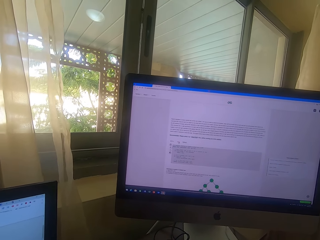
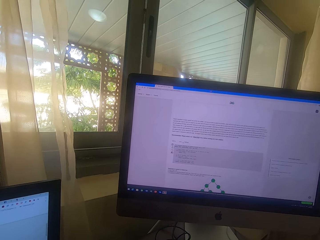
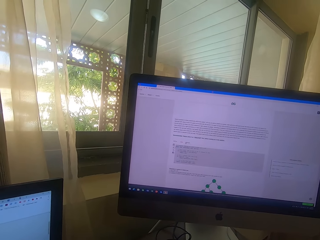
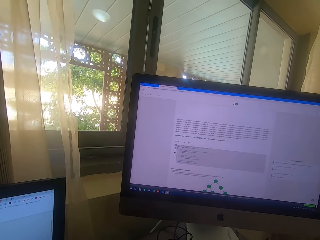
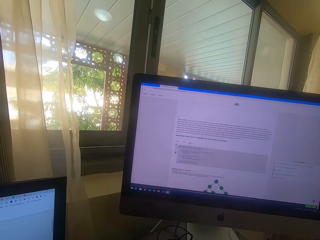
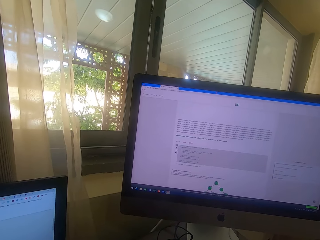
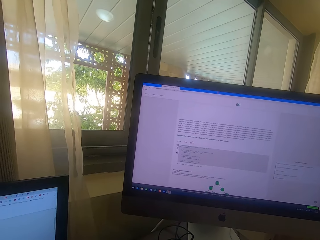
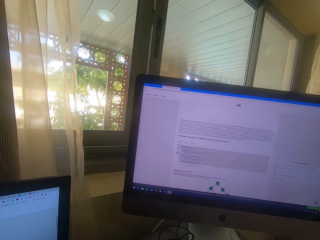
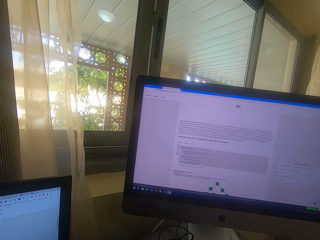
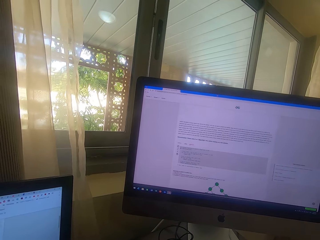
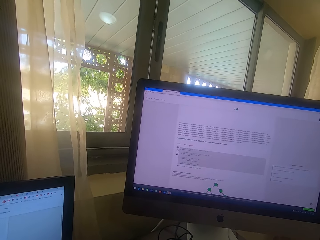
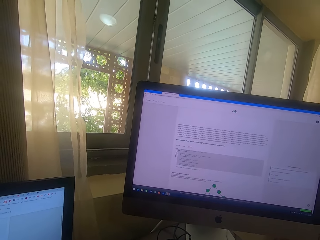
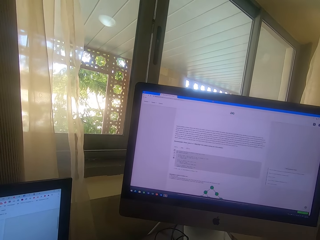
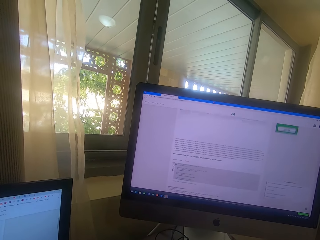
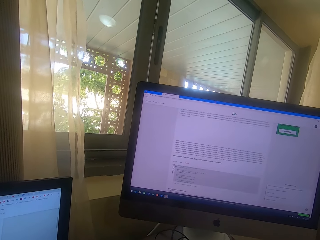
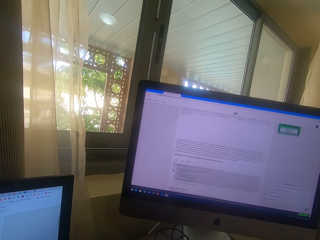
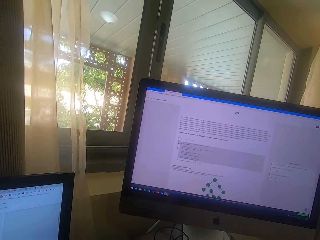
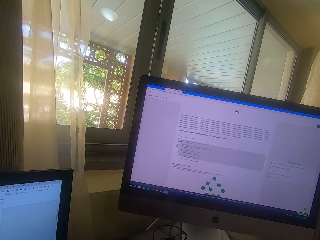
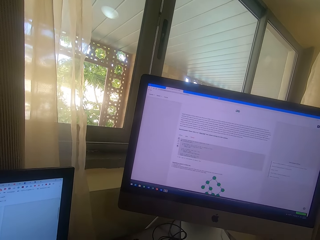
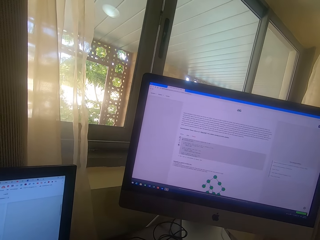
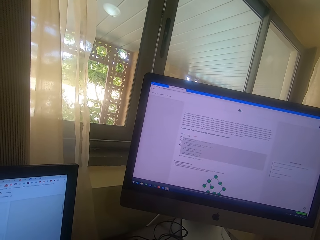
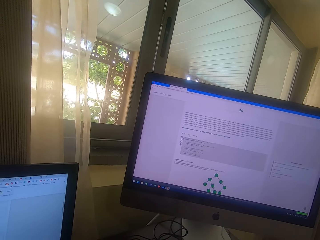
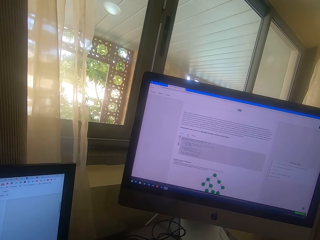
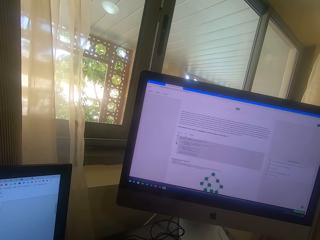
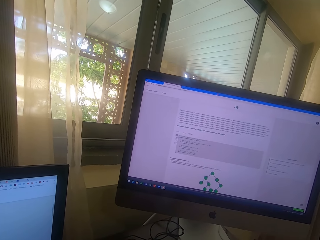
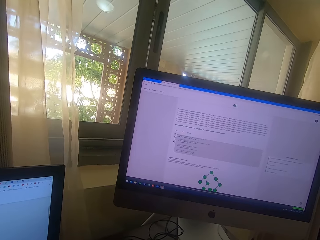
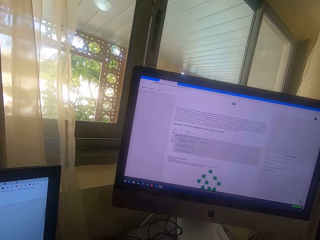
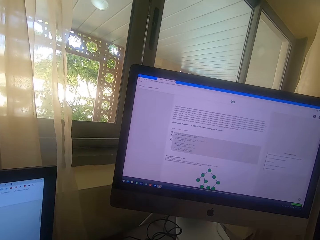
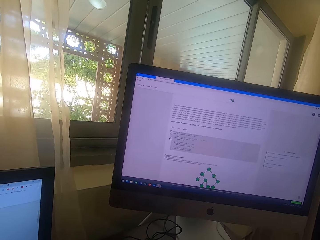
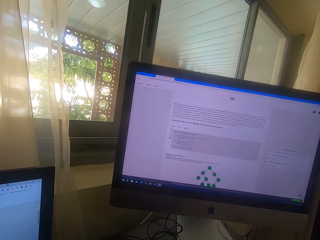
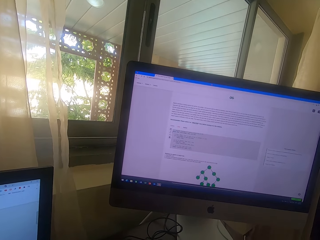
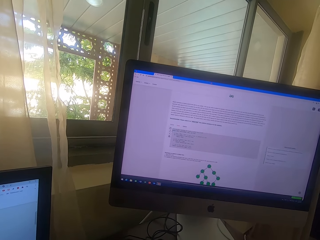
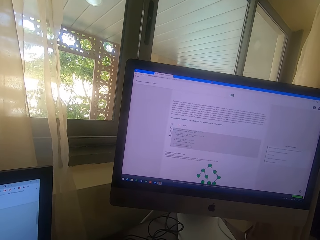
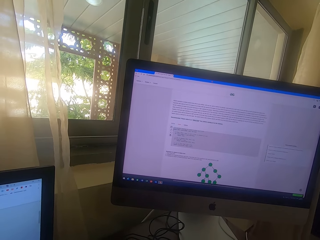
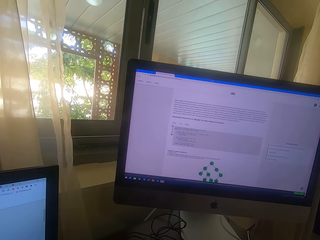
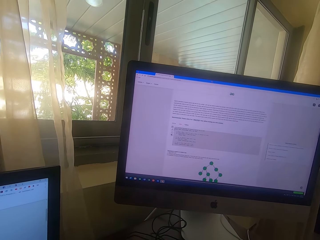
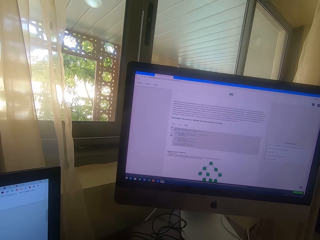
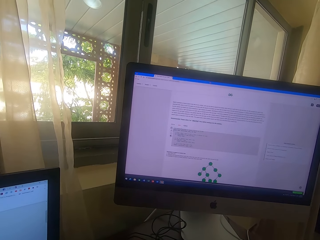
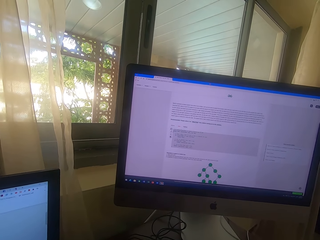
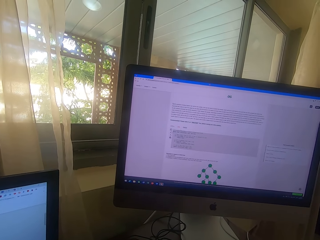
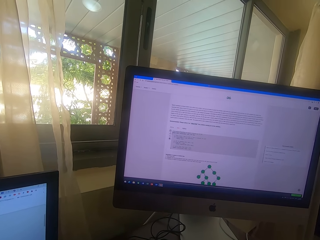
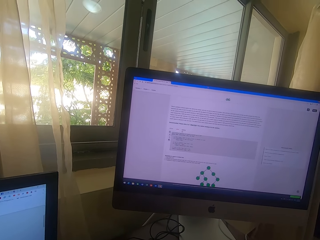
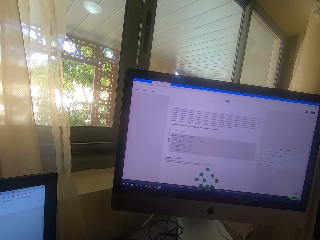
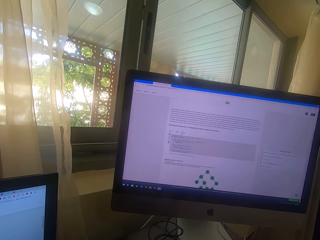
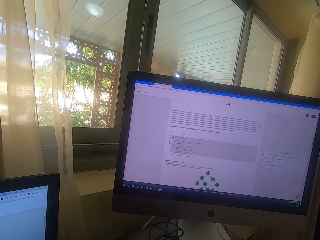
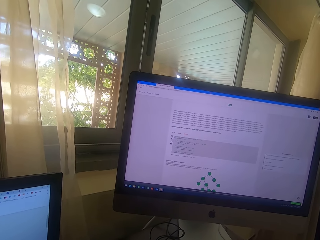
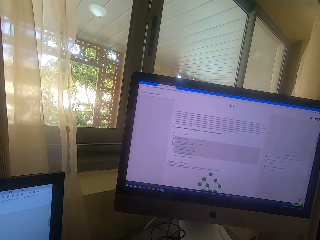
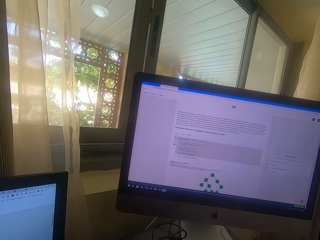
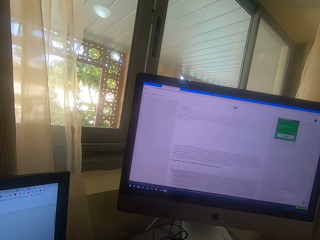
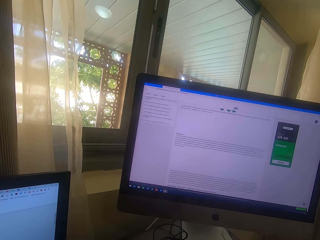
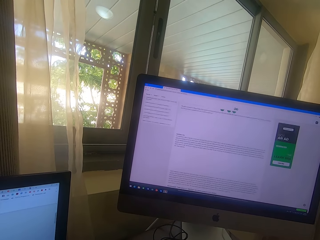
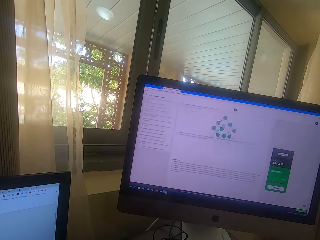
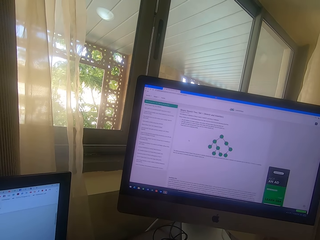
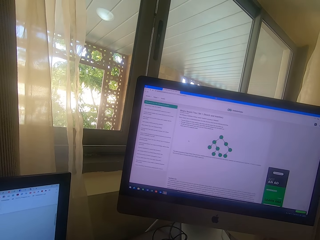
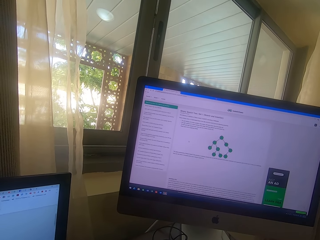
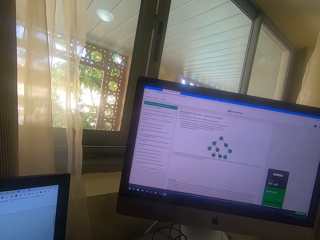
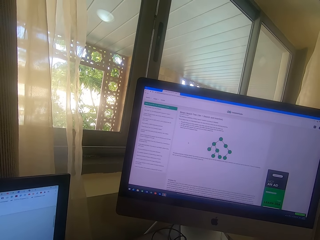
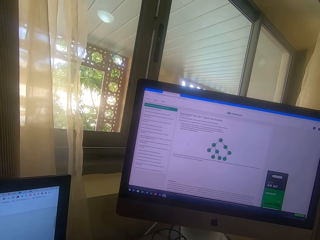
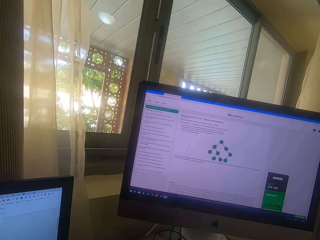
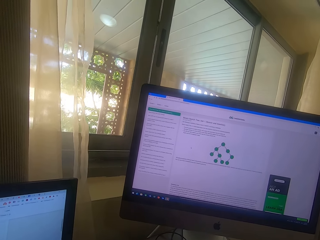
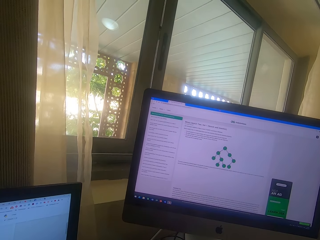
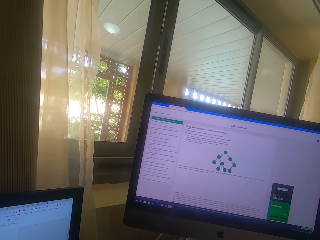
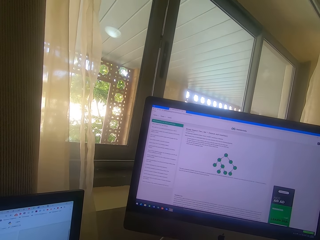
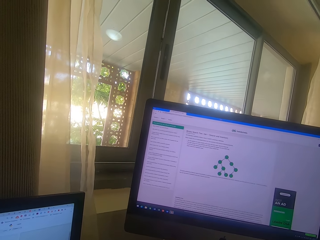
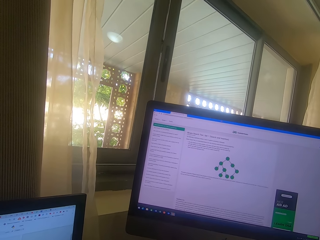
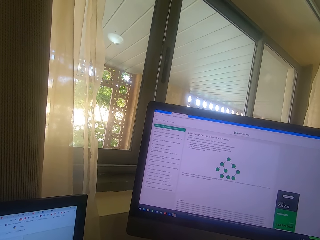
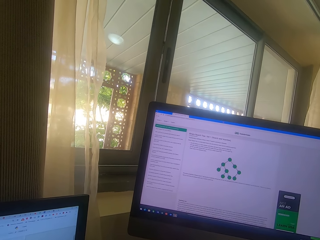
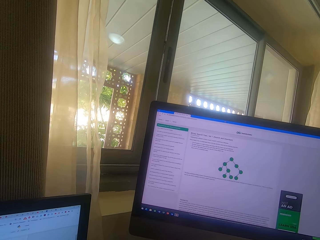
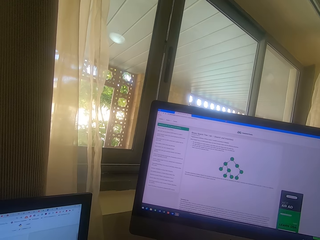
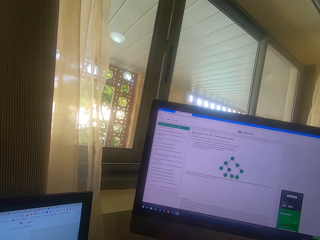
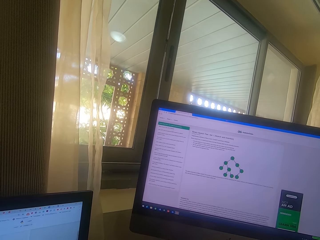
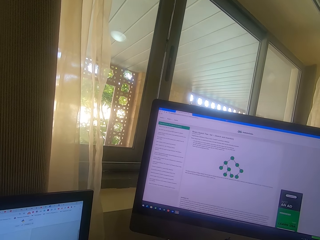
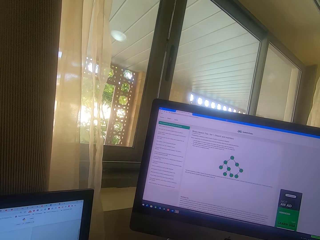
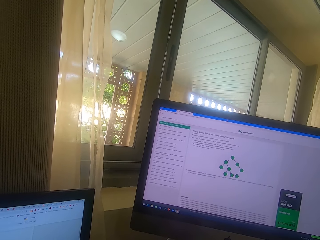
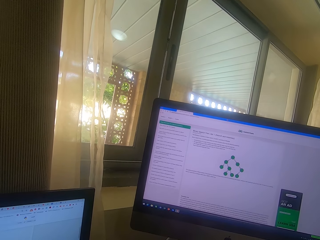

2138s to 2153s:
The camera wearer scrolls on the computer. They stare at the computer. They scroll the computer.

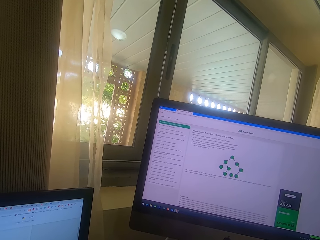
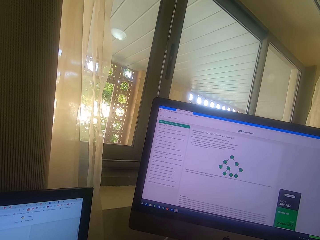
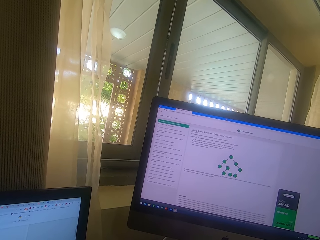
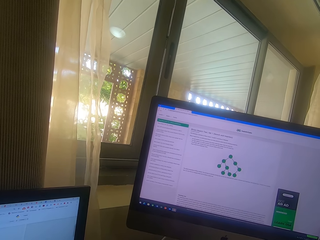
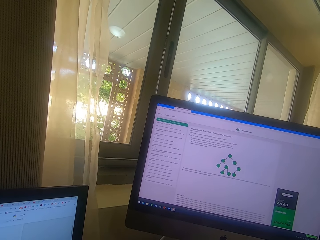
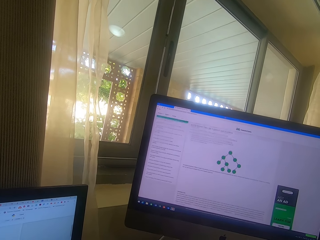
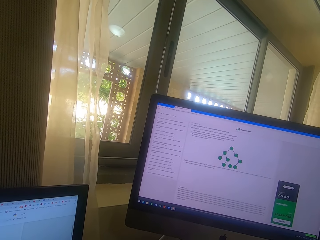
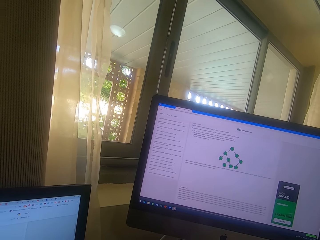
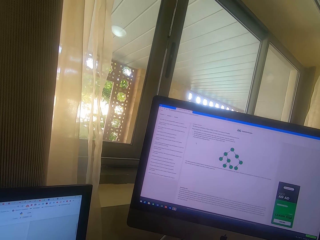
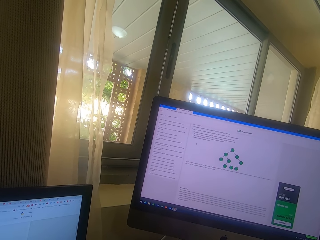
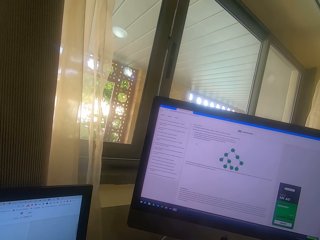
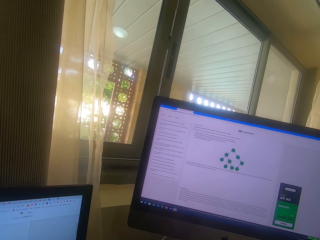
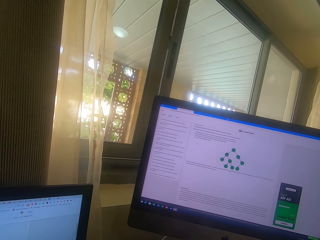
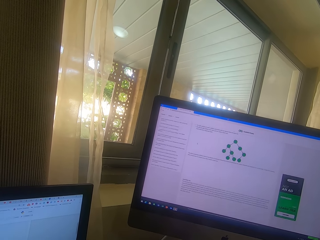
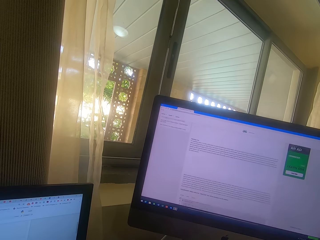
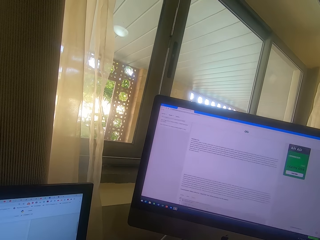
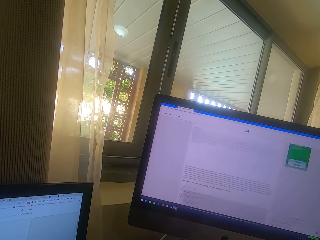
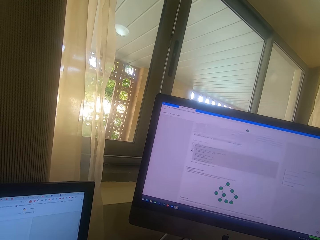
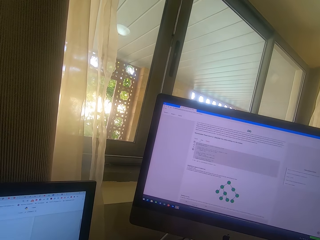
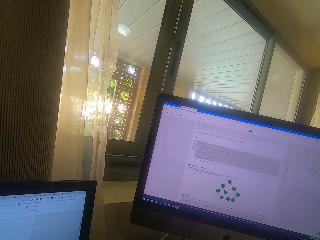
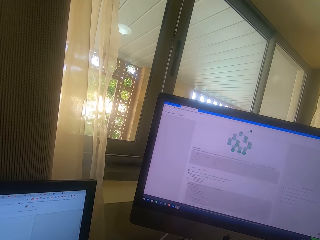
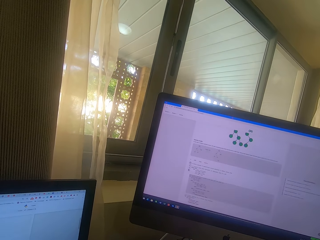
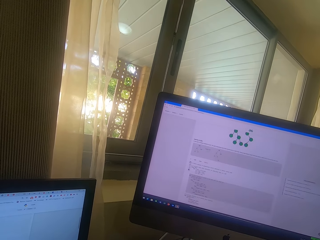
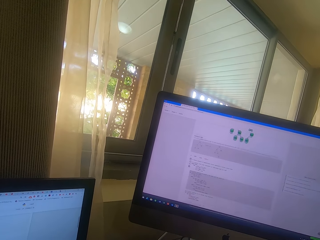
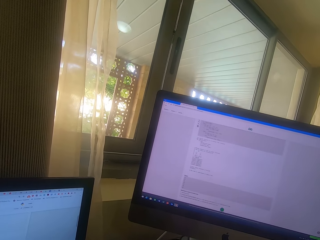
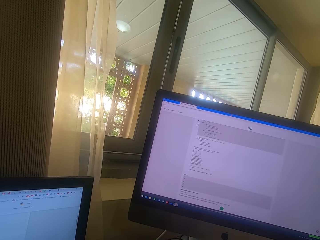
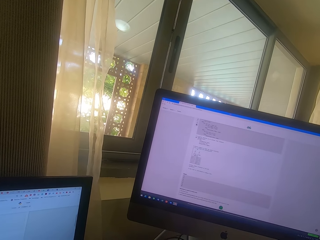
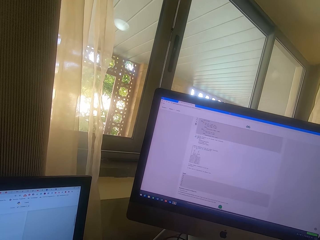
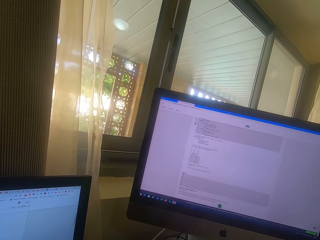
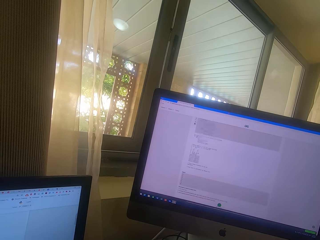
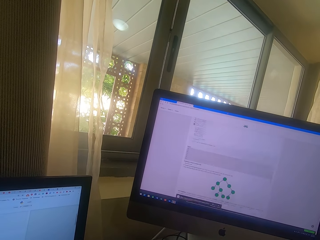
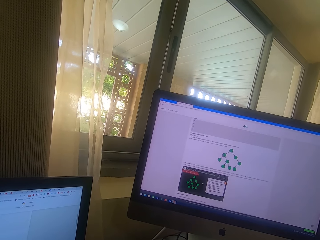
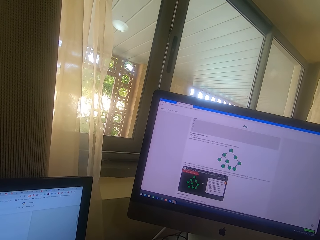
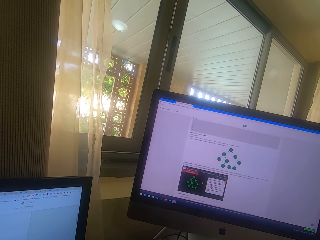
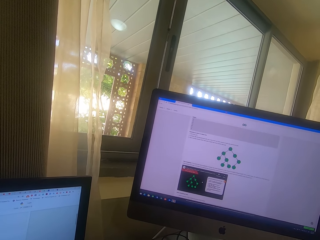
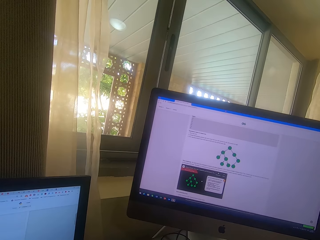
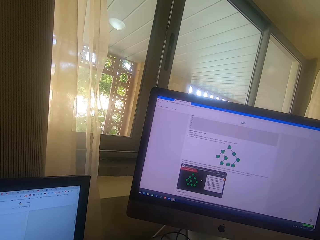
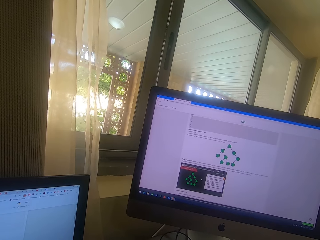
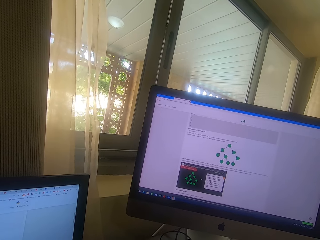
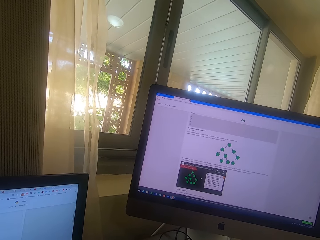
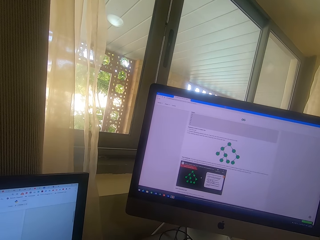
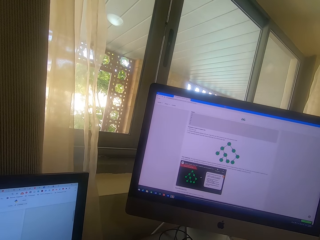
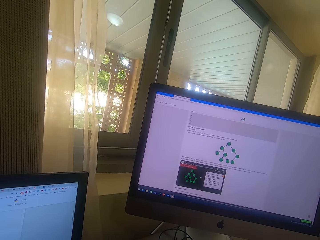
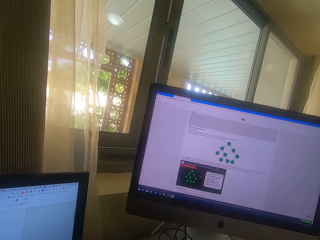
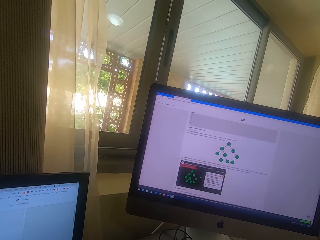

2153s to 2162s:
The camera wearer stares at the computer. They scroll the computer. They scroll the computer again.
